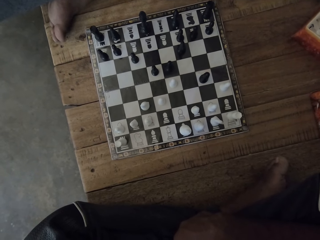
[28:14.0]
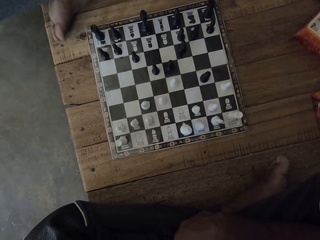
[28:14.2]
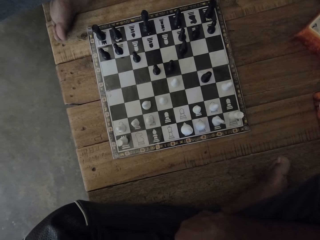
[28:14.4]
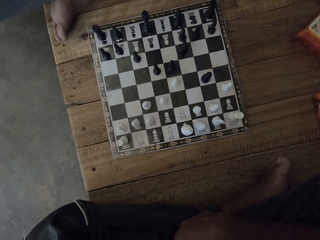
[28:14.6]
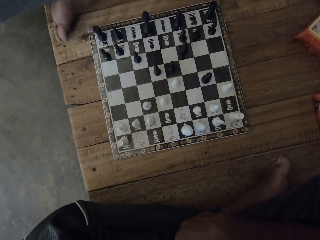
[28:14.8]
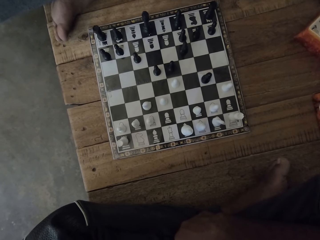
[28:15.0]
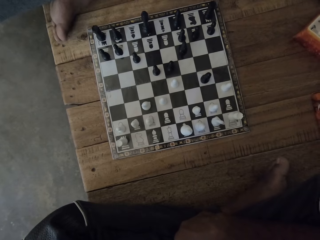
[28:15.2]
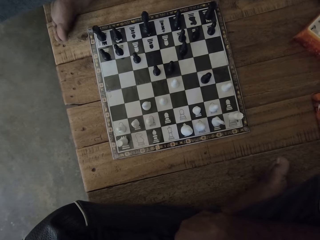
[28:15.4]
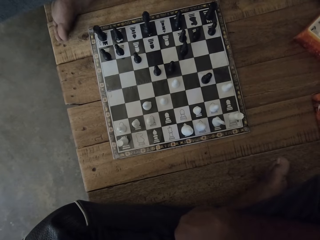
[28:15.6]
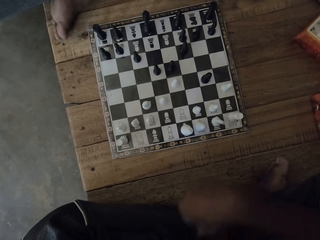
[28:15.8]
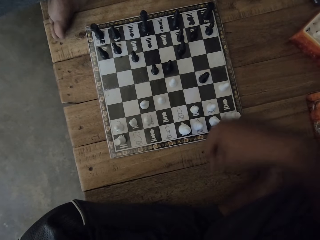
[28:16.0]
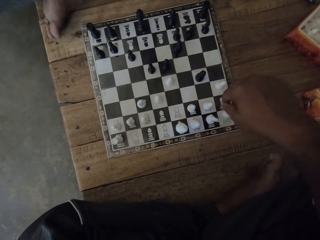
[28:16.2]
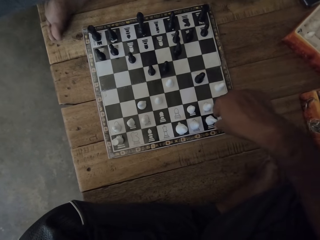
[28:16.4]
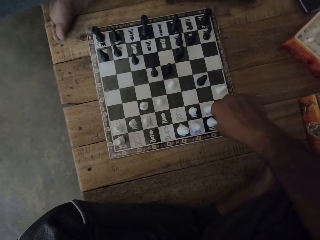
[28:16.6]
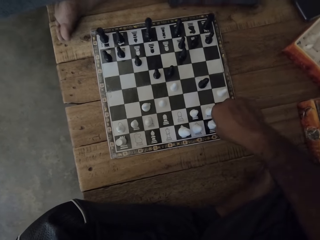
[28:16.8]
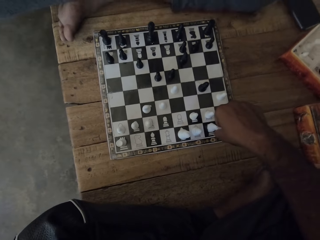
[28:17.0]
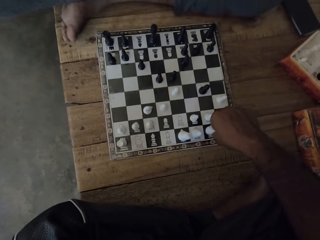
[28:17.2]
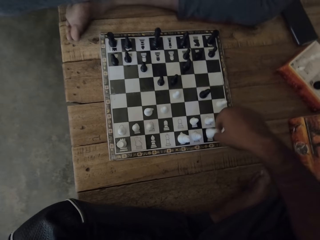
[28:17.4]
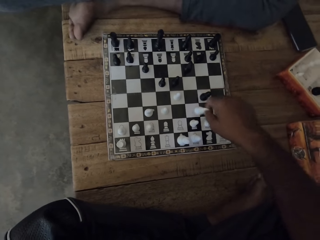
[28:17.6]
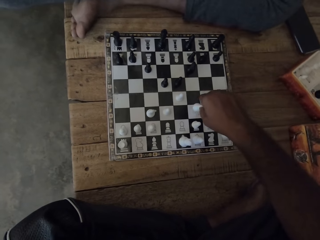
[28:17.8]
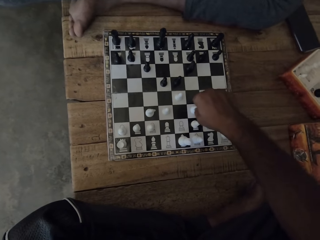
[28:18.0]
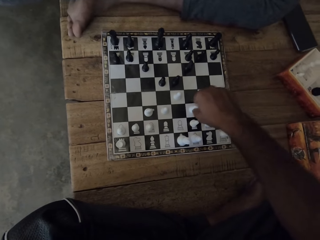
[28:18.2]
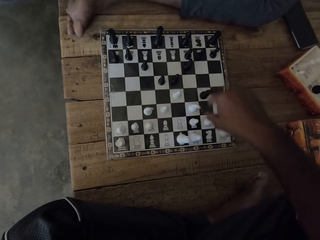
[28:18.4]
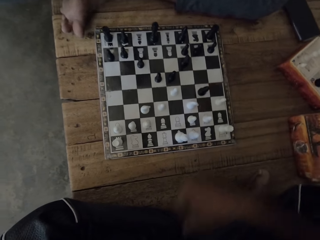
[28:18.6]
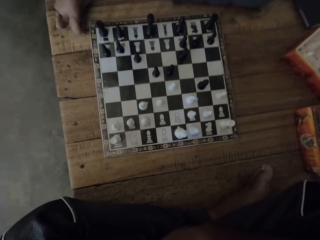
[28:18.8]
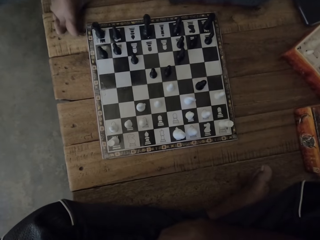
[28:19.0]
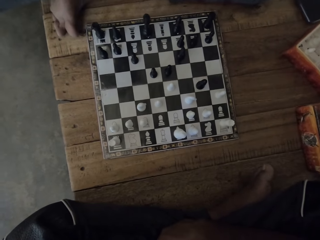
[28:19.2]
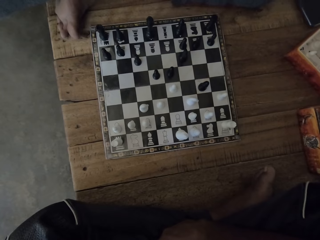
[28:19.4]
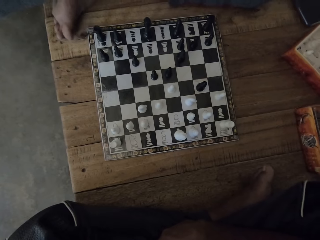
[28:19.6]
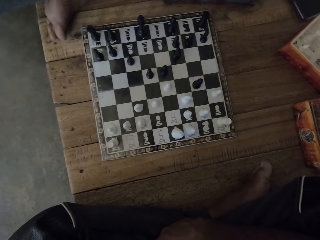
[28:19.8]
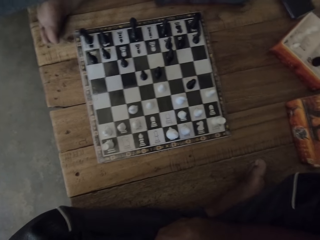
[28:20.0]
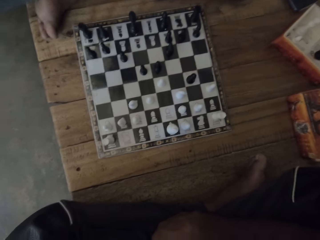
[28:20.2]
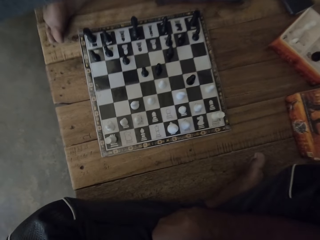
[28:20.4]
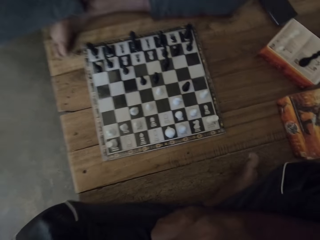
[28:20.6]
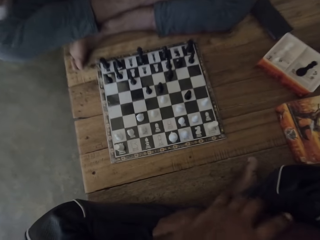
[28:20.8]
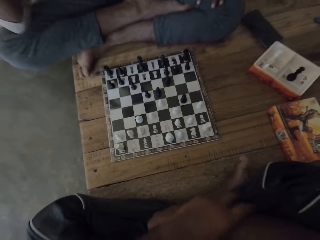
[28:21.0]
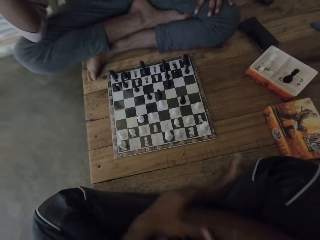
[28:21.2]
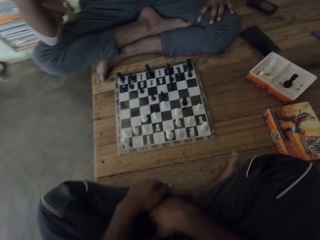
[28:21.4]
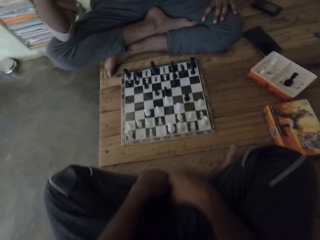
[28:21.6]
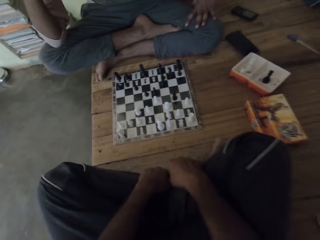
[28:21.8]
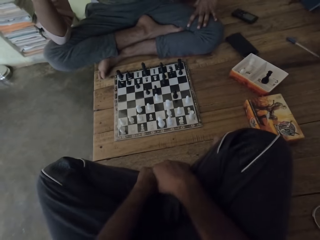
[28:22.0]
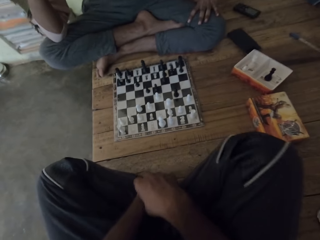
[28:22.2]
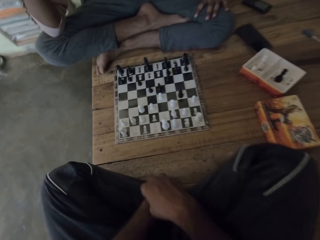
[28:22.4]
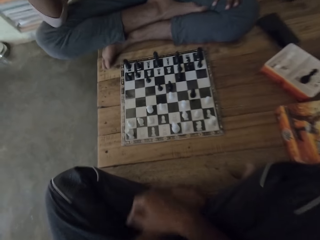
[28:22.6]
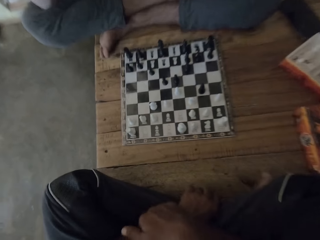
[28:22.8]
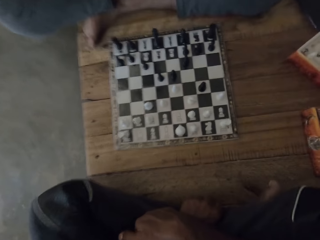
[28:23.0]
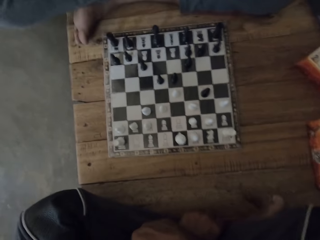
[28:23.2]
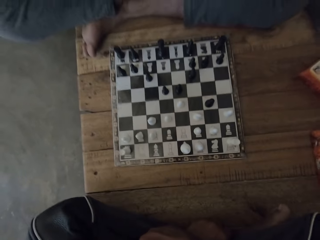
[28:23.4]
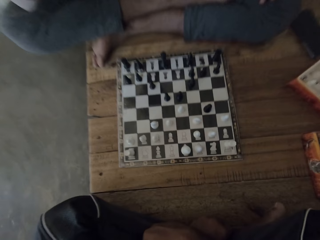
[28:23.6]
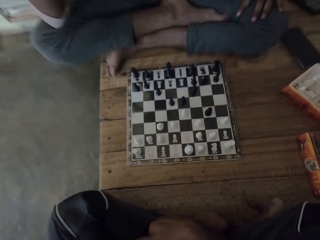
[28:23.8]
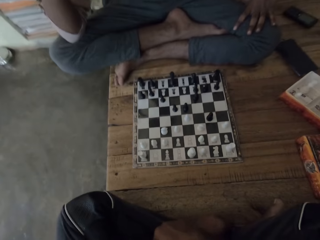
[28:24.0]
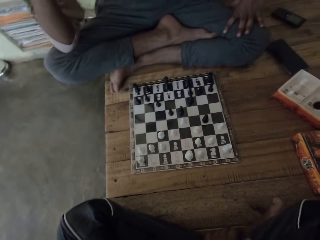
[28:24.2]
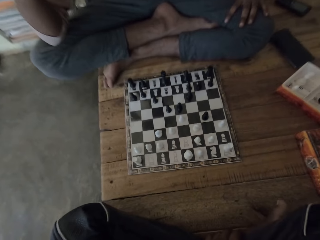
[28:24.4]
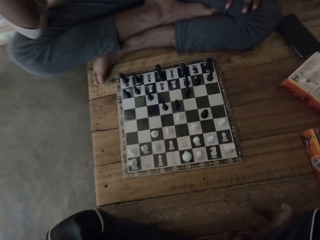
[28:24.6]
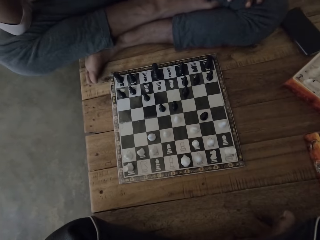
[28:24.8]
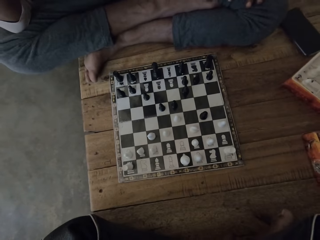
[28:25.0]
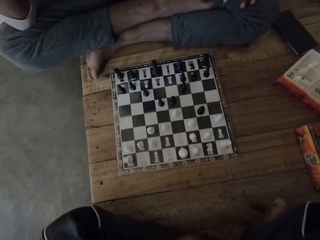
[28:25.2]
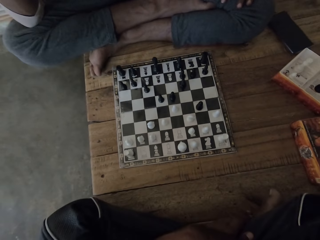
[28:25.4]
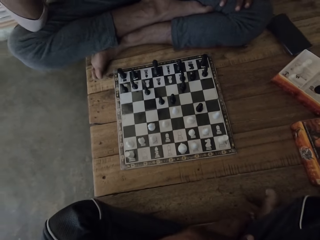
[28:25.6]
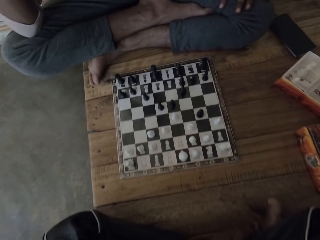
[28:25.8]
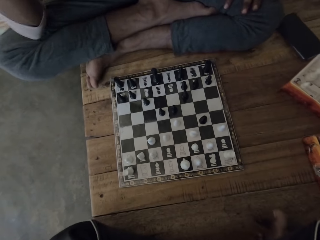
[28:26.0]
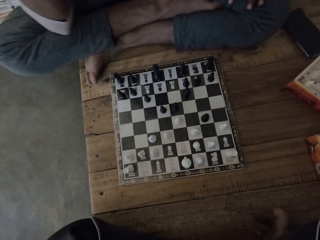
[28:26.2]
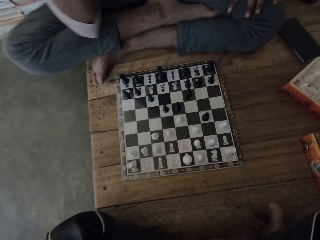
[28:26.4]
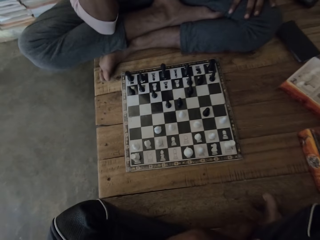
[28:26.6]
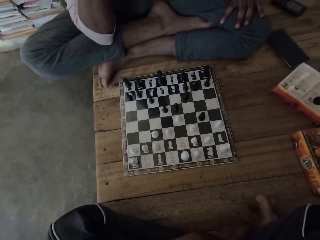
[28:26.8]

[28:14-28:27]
The camera wearer plays the chess game. They move hands.

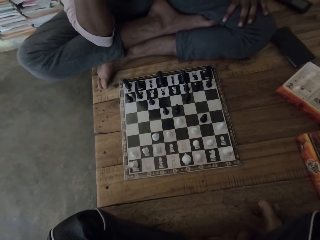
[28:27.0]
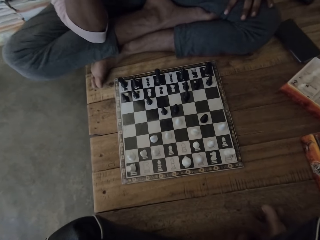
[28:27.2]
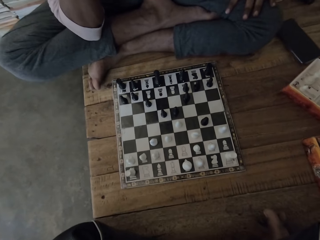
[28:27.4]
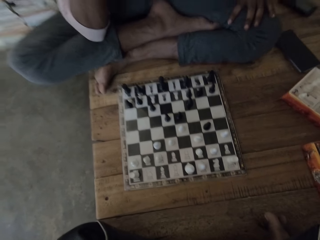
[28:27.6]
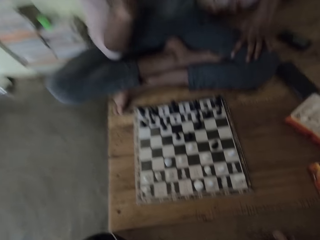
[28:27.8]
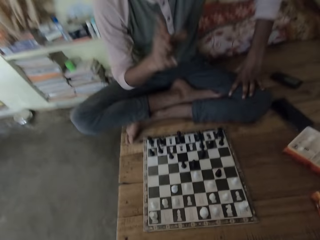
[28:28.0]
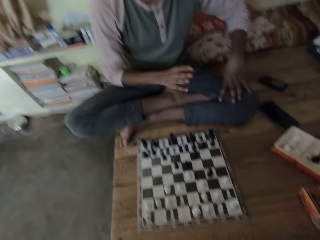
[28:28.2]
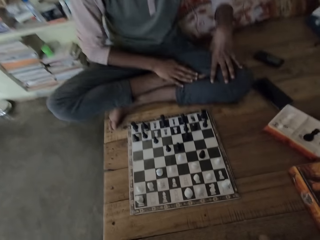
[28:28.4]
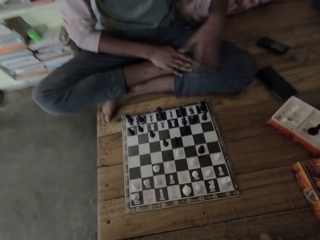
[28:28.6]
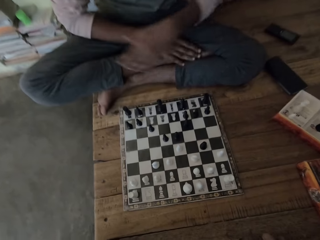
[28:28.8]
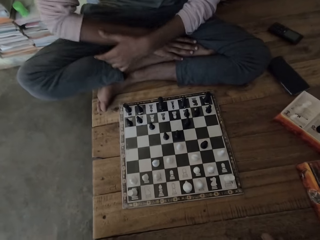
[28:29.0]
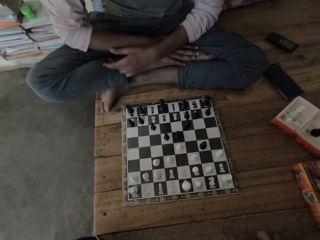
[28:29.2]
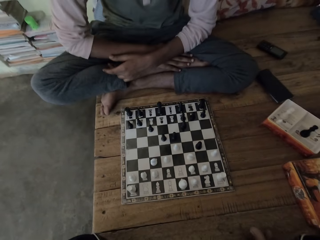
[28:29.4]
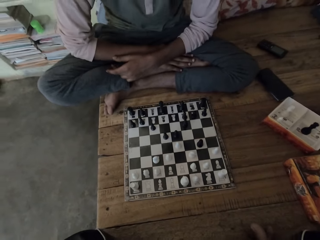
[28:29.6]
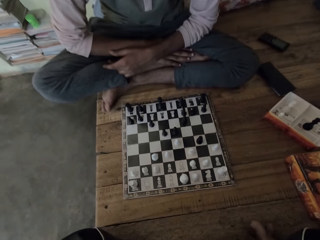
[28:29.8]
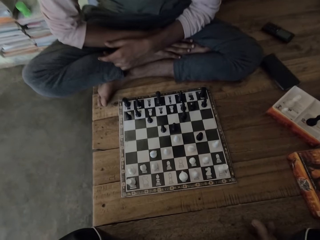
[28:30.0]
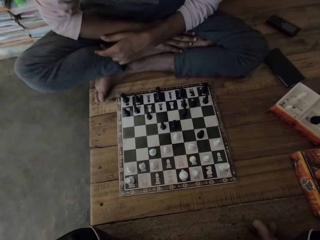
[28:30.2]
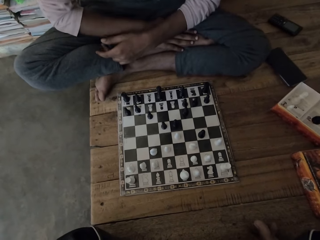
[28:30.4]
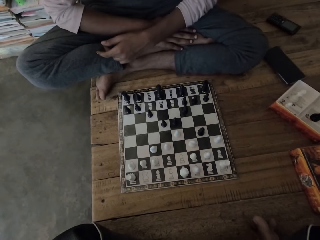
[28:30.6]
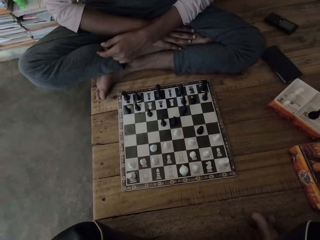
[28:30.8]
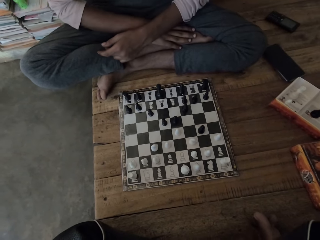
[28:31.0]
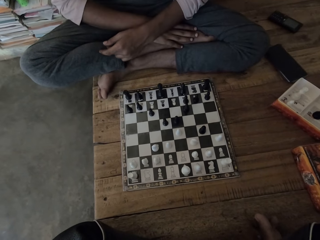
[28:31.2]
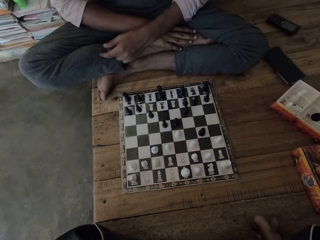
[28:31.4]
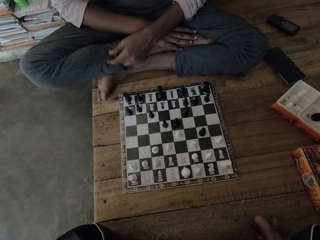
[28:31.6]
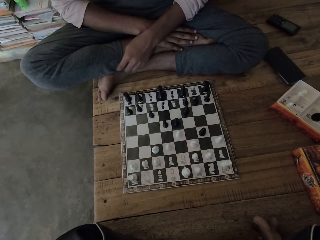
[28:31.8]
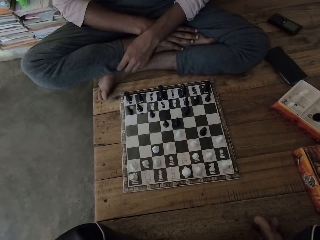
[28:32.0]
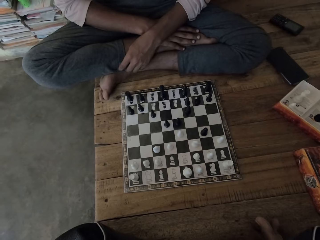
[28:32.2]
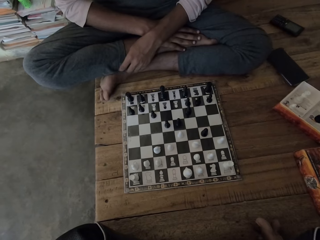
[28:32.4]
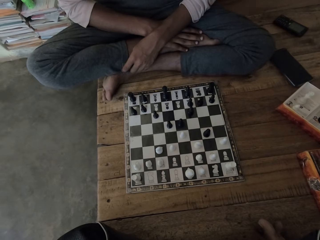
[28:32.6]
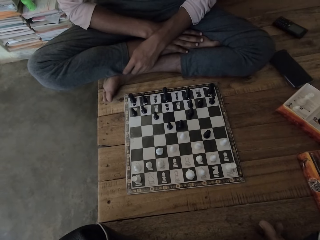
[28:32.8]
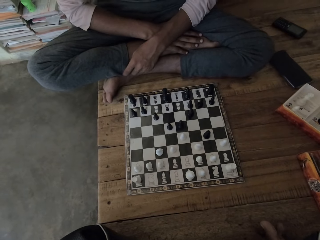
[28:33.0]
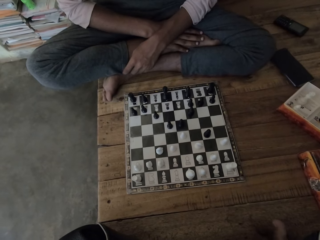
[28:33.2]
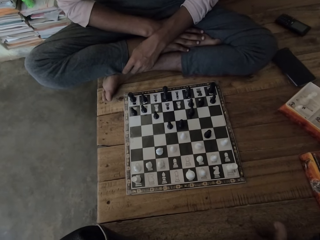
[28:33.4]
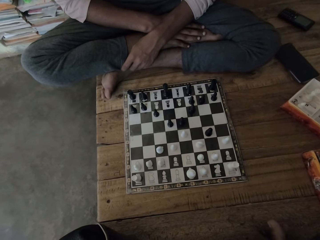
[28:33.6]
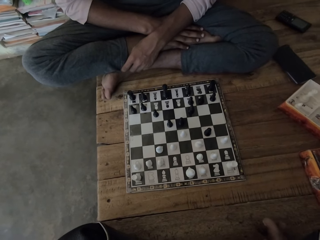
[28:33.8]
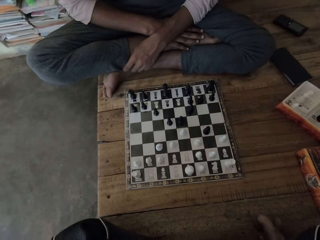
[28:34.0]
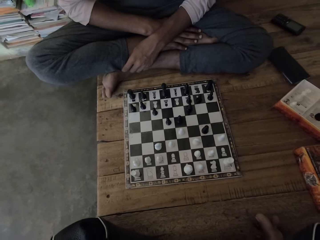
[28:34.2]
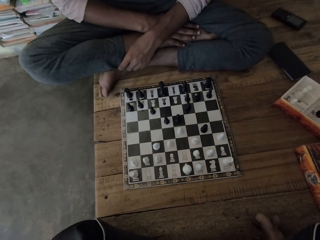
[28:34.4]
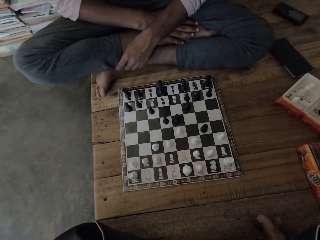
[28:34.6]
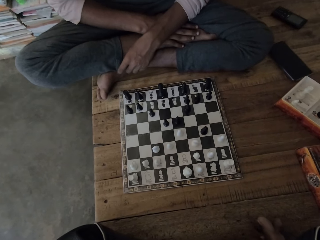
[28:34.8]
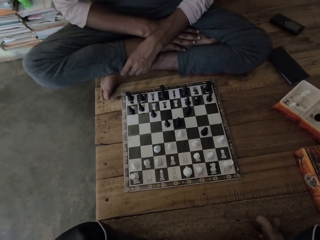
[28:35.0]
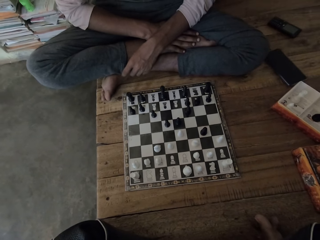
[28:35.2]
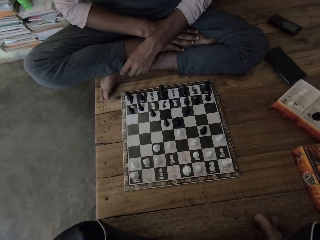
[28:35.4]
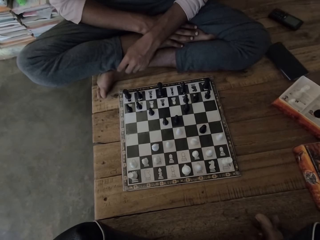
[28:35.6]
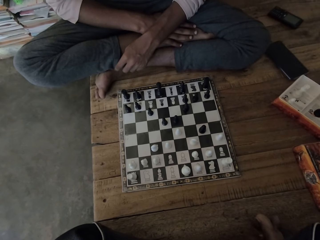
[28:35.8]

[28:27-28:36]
A person moves hands. The person looks at the chess.
